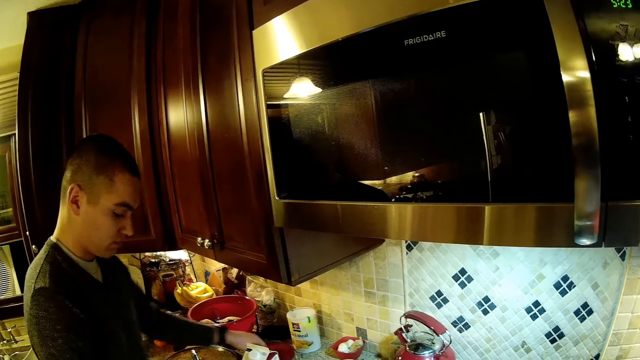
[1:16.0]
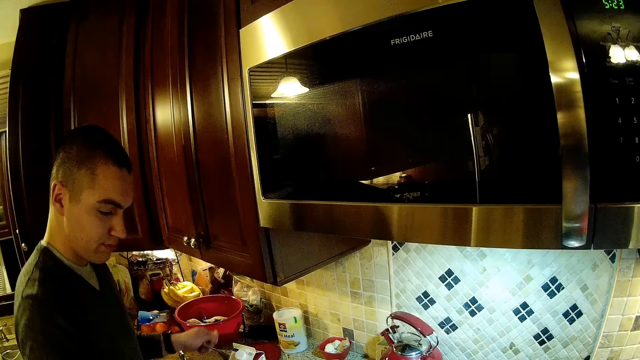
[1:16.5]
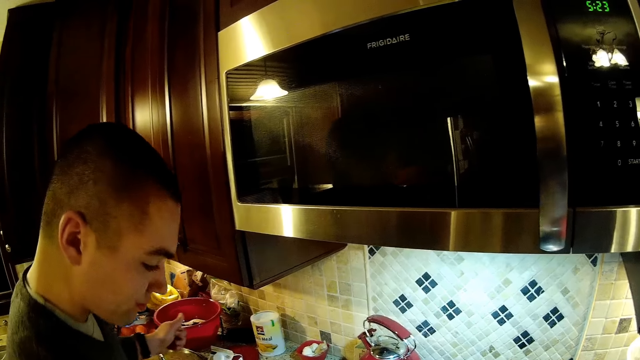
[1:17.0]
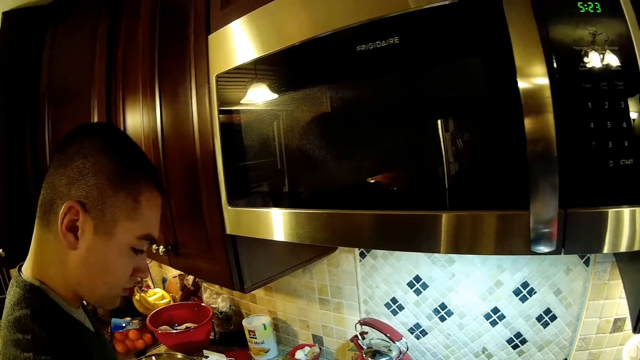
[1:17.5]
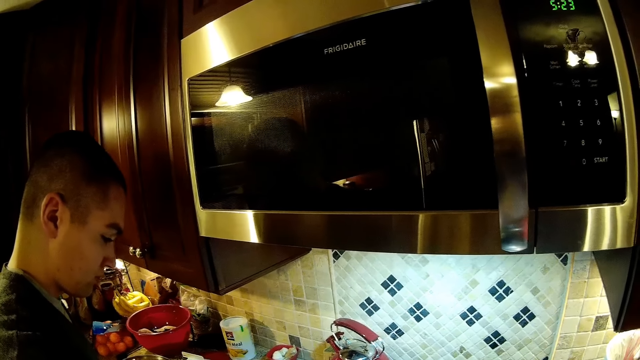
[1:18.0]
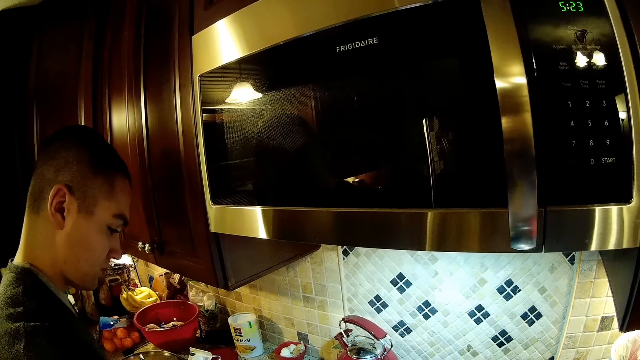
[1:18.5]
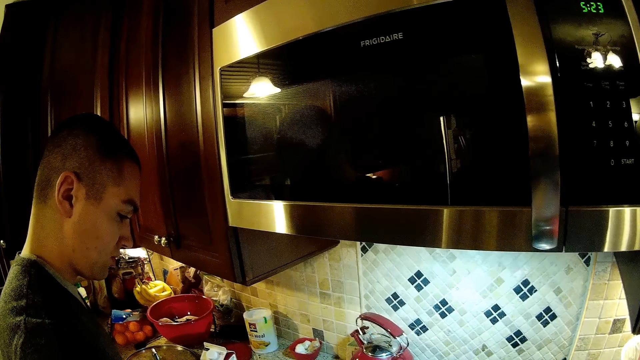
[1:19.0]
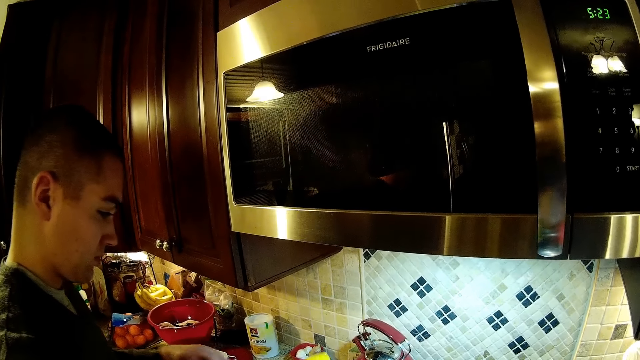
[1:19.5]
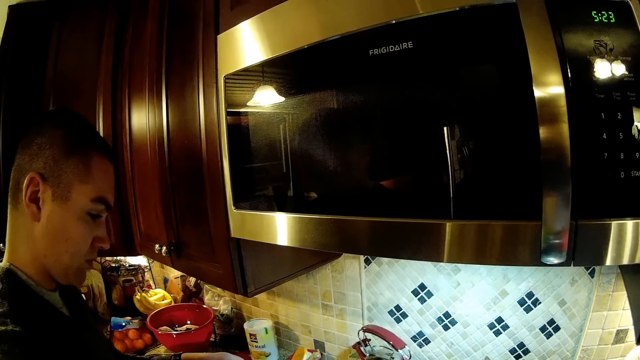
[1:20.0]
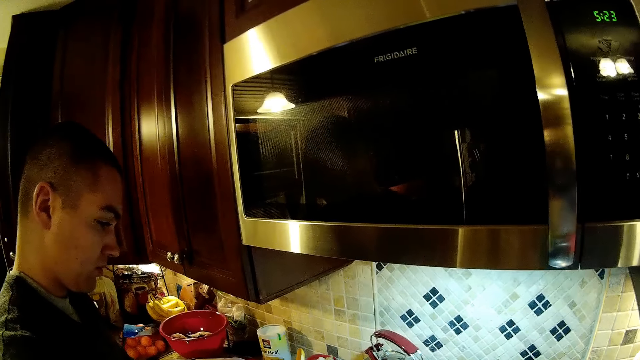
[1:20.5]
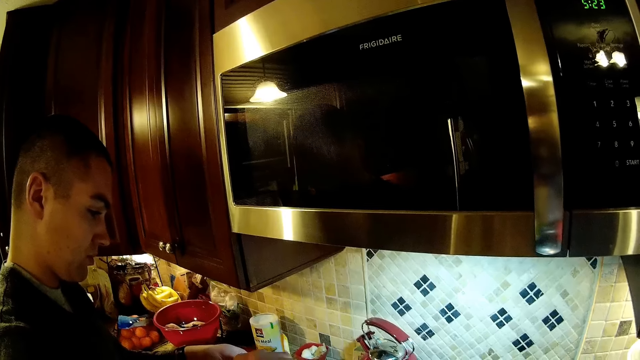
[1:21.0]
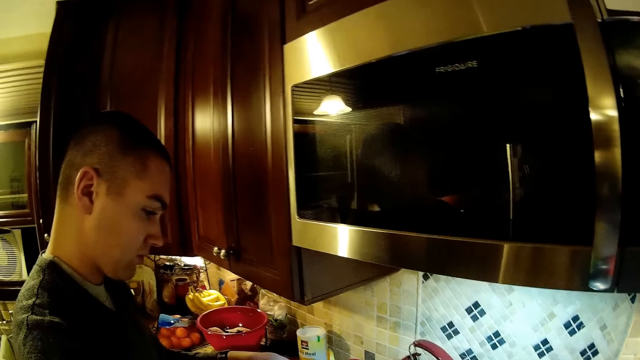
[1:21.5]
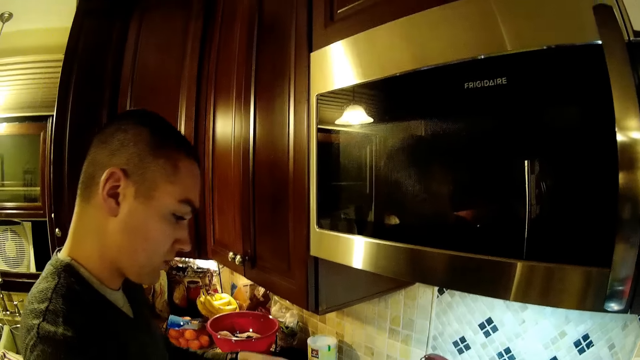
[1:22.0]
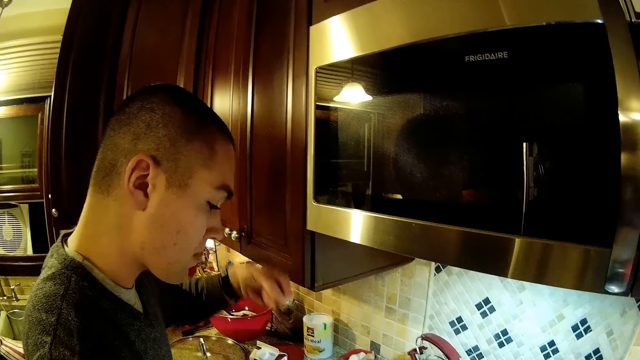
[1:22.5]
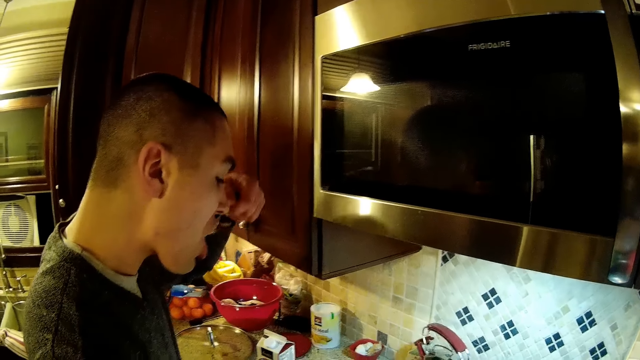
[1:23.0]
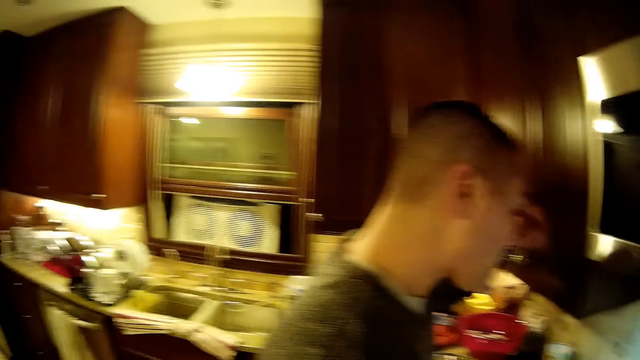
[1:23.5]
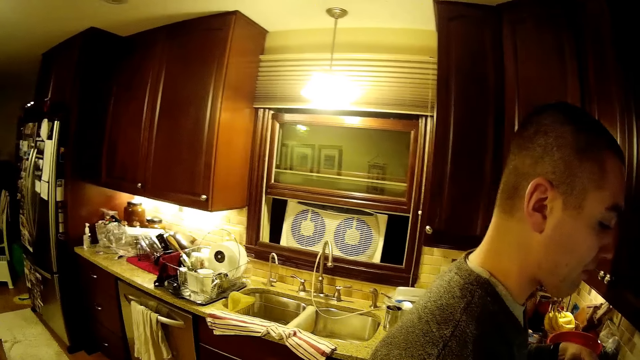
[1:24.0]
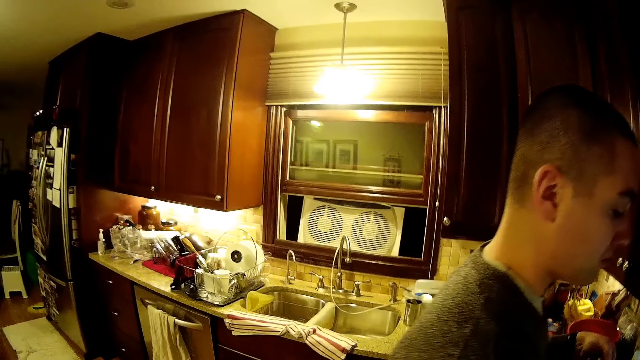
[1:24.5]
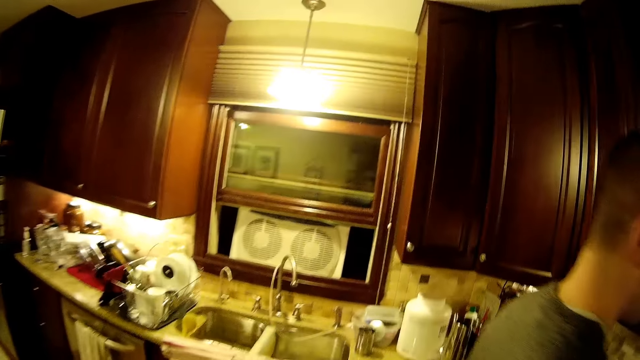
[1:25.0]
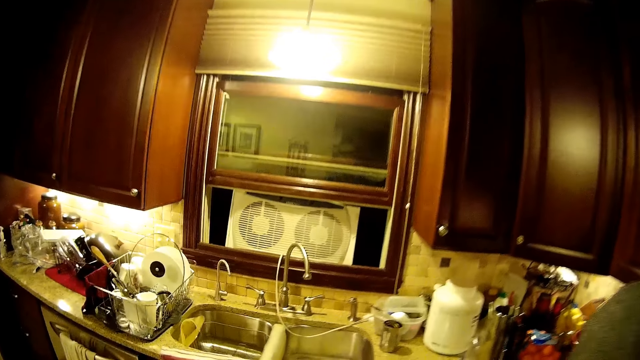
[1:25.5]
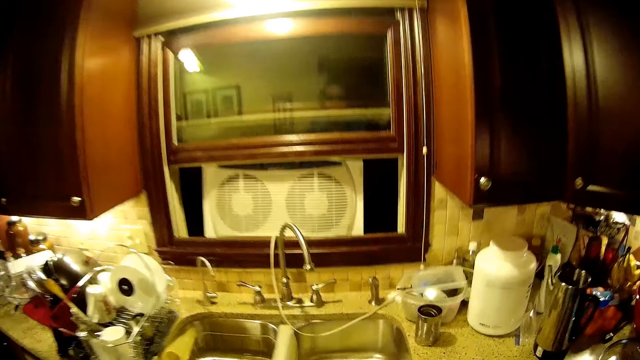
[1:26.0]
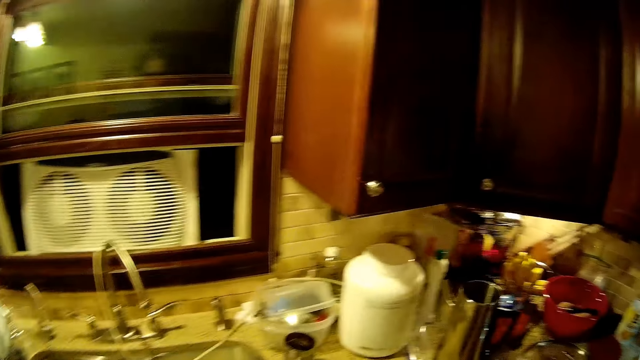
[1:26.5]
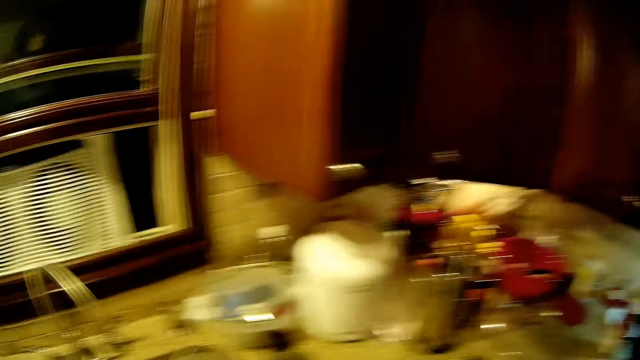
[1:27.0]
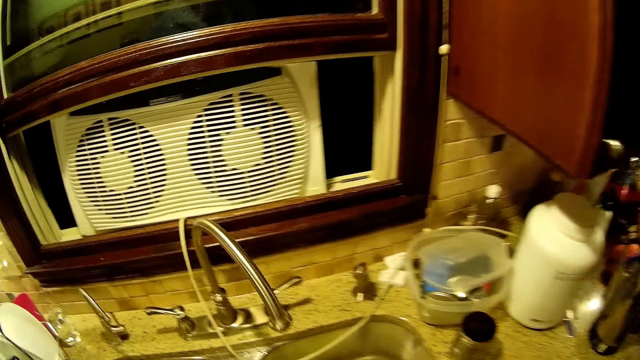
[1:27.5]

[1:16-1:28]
A man does something. The man puts something in the mouth. The man tastes the soup with a spoon. The camera wearer looks around. They step forward. They look around.

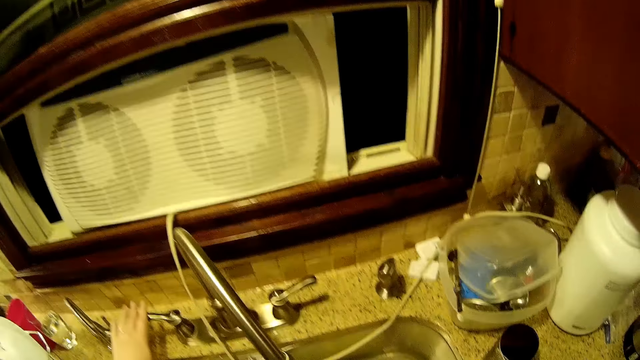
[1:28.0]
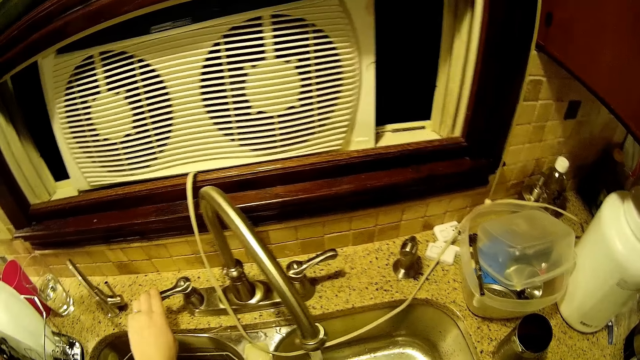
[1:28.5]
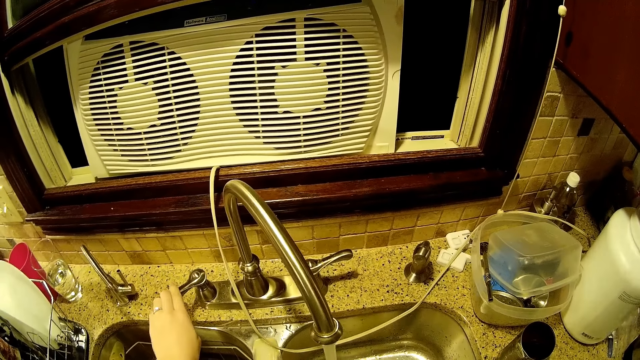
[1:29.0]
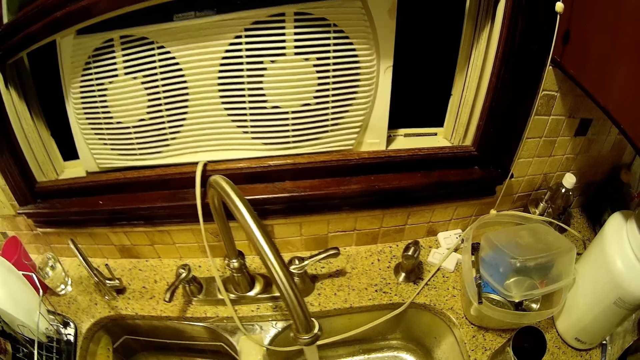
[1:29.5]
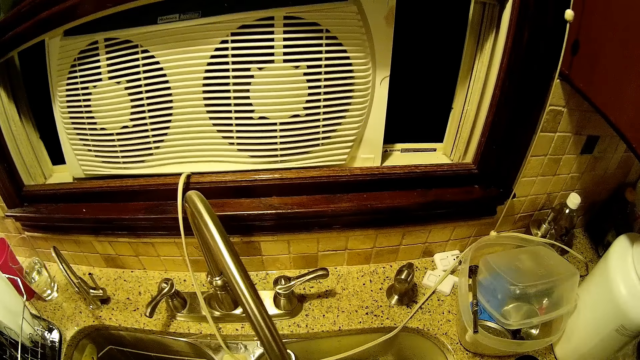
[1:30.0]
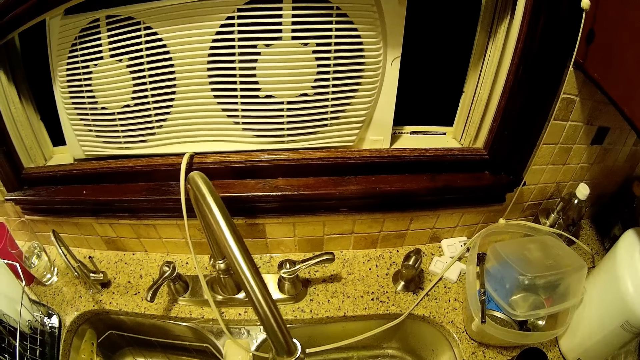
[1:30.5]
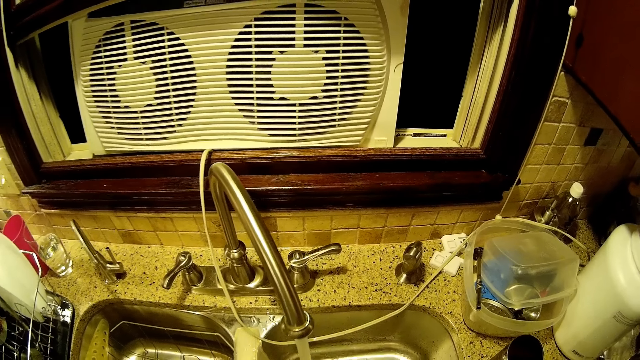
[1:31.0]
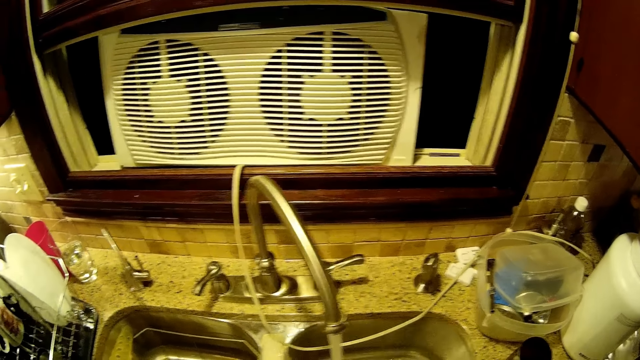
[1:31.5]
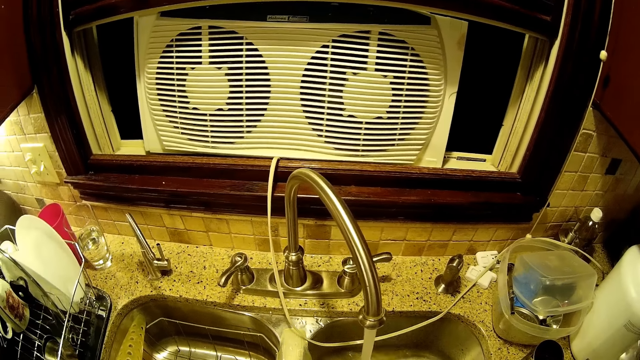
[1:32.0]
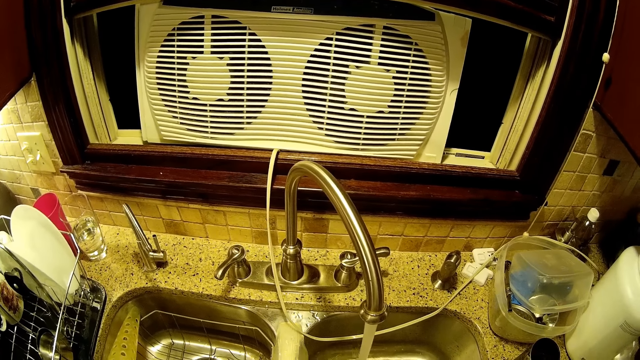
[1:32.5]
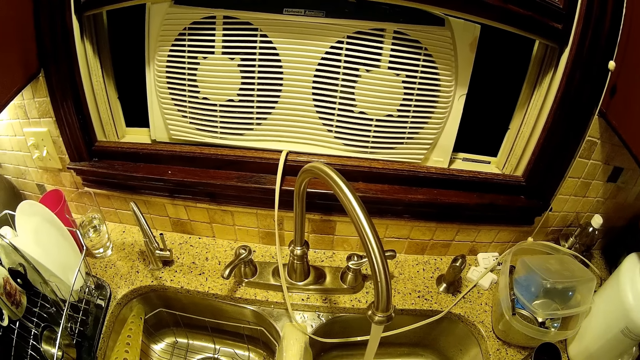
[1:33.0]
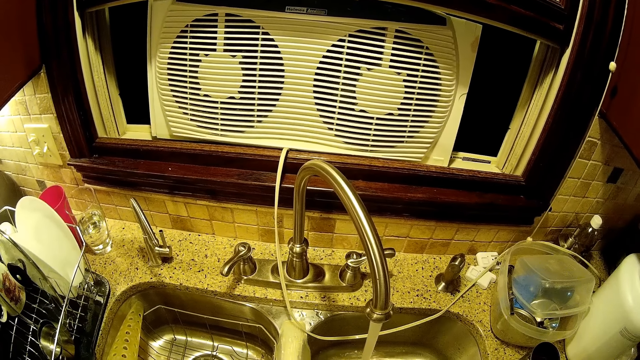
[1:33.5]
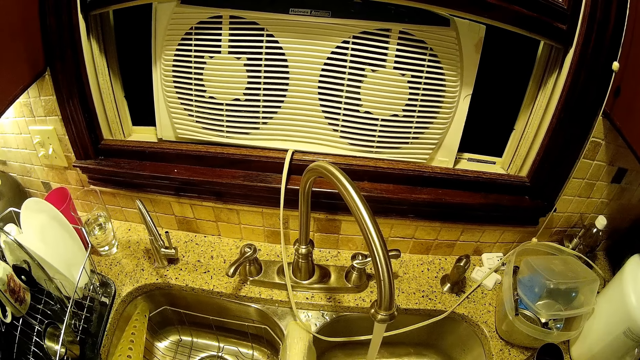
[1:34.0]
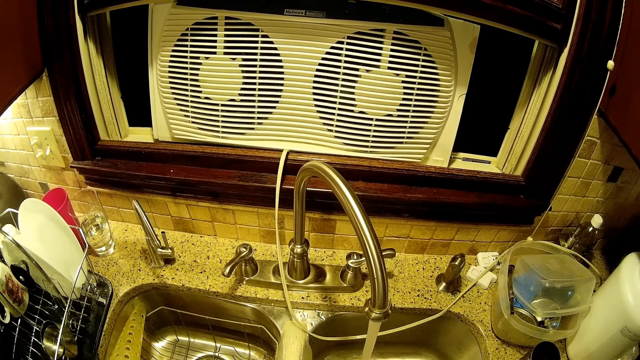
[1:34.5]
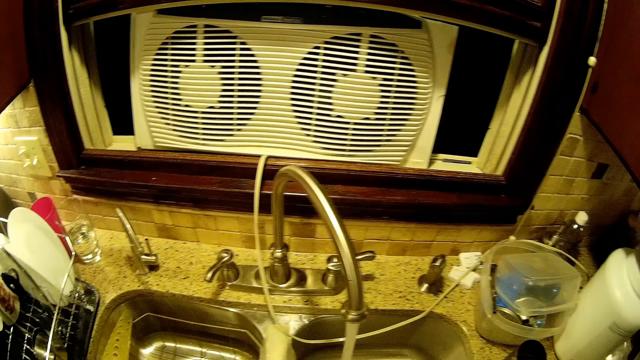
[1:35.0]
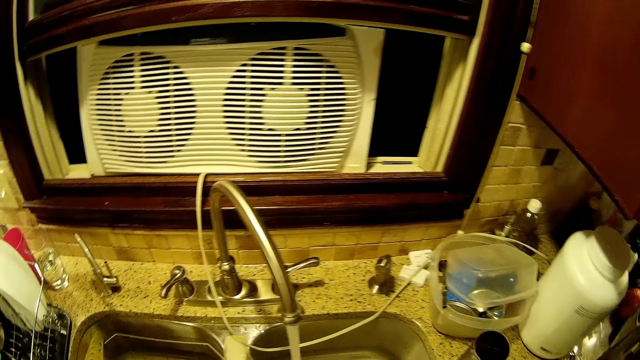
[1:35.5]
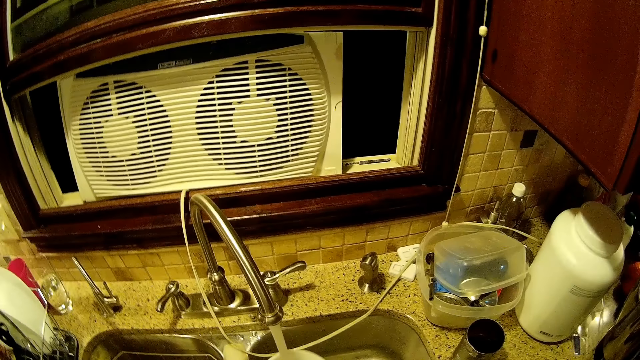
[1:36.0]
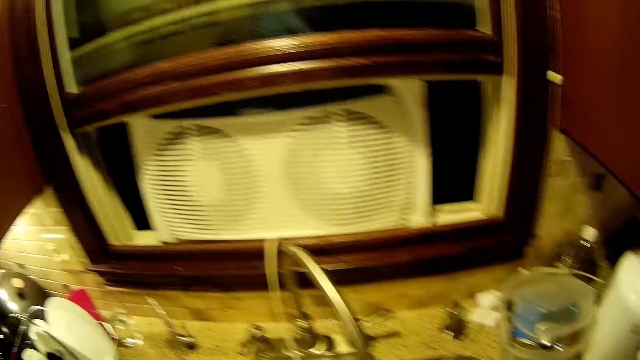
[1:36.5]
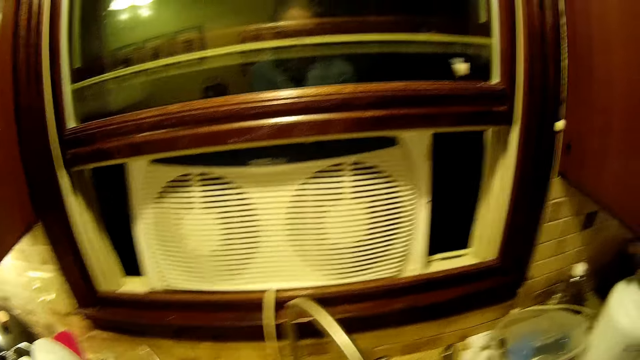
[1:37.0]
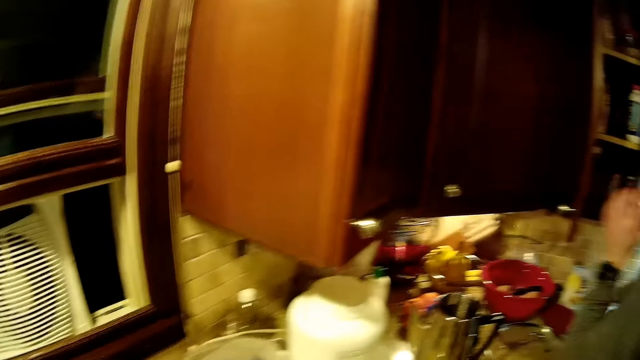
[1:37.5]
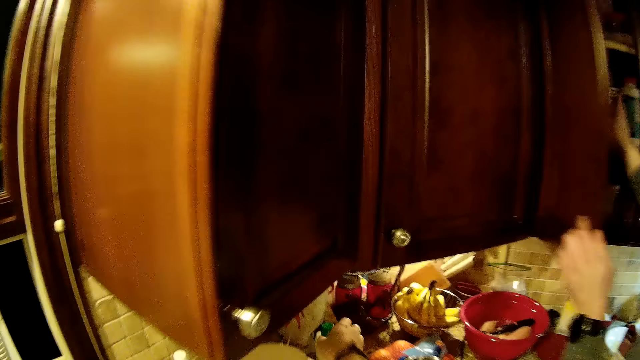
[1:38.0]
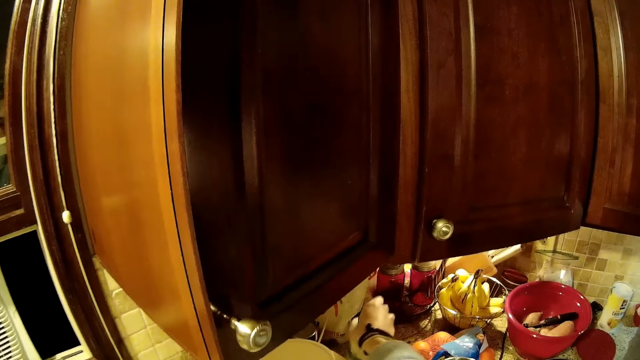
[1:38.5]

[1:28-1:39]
The camera wearer opens the water tap. They do something. They step forward. A man puts the container on the shelf. The camera wearer puts something to the shelf. They pick up the bottle. They close the shelf.
